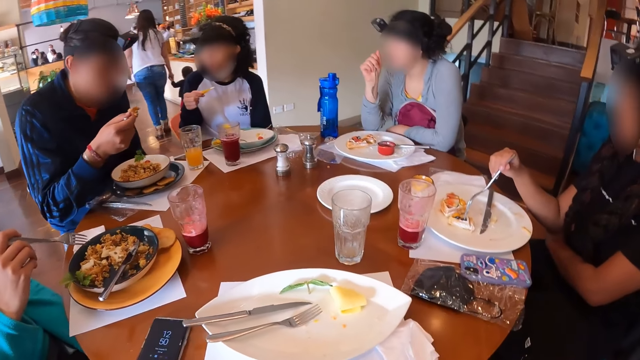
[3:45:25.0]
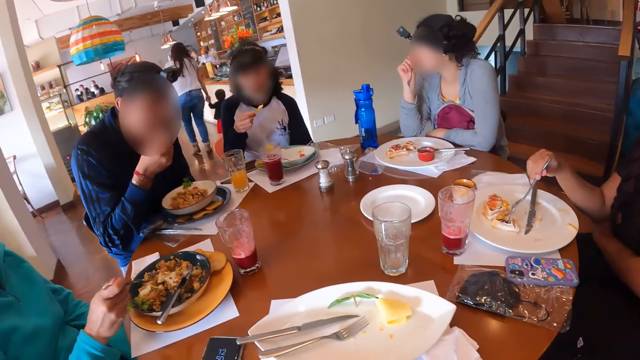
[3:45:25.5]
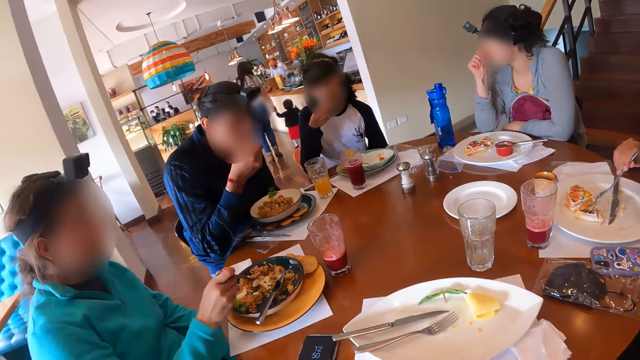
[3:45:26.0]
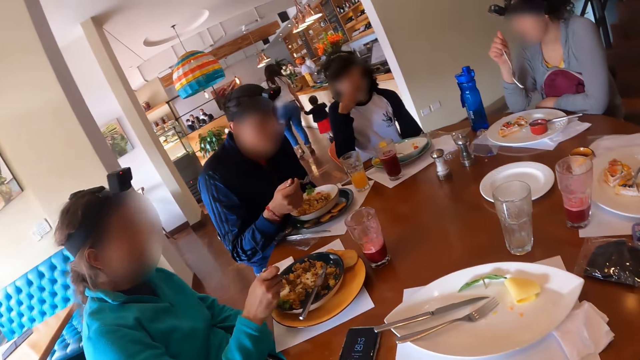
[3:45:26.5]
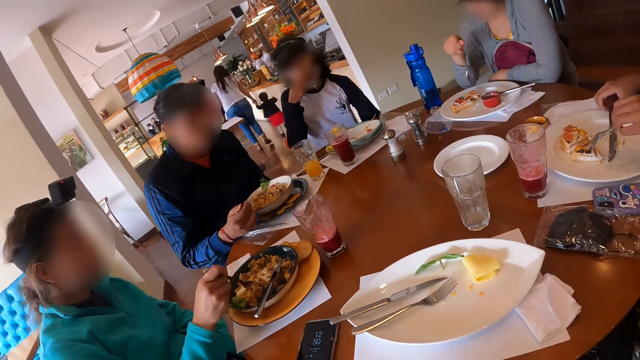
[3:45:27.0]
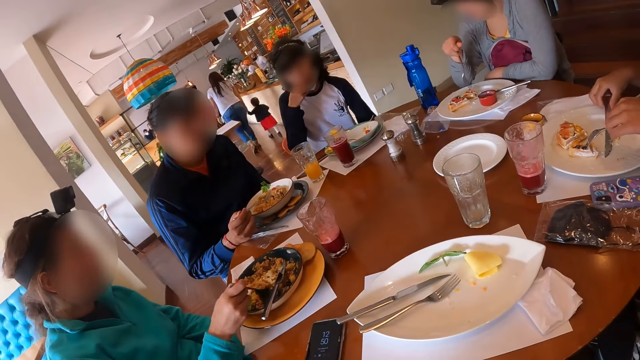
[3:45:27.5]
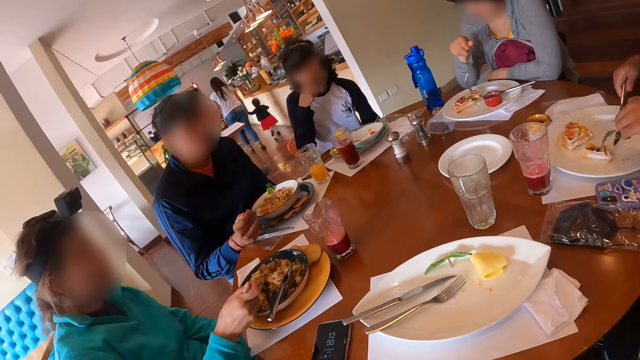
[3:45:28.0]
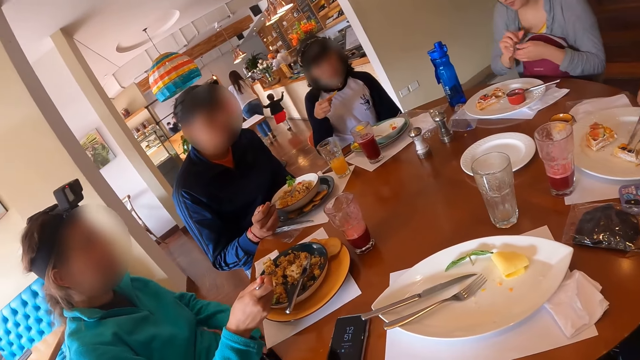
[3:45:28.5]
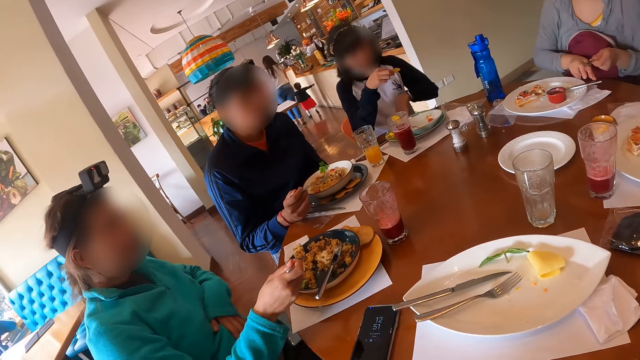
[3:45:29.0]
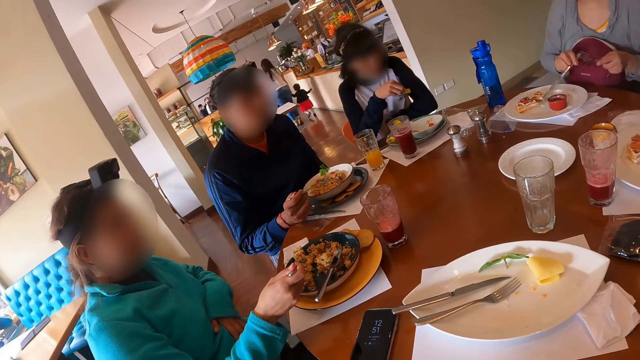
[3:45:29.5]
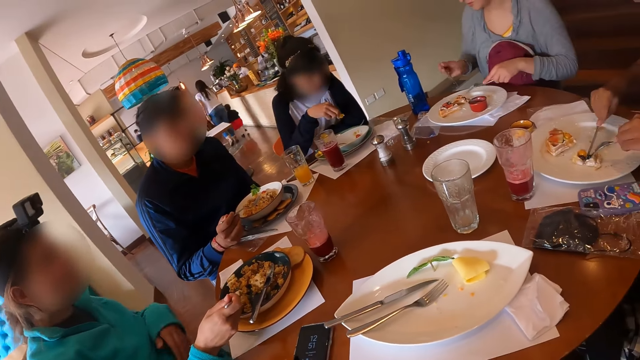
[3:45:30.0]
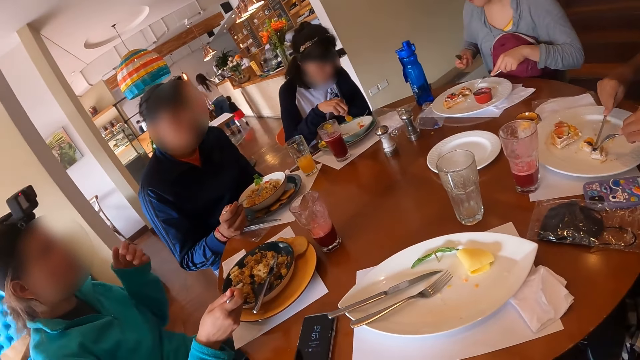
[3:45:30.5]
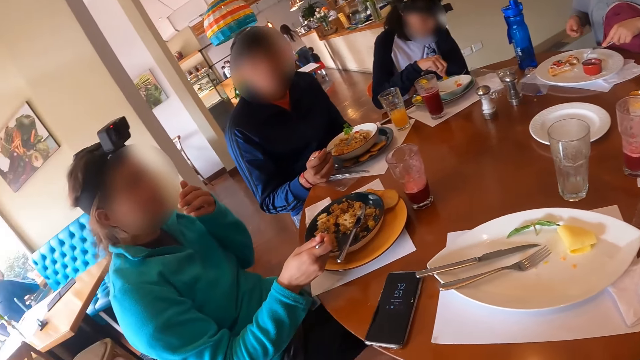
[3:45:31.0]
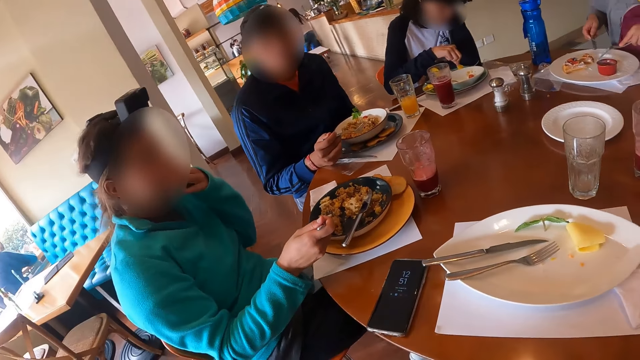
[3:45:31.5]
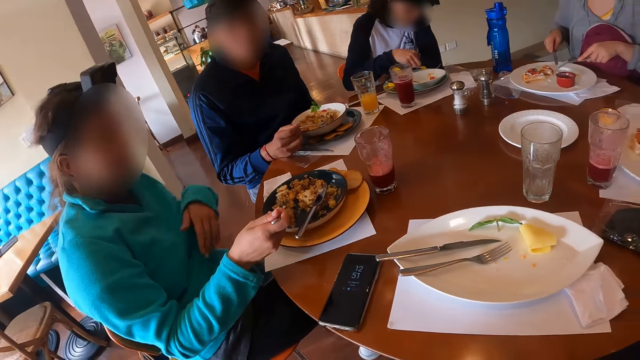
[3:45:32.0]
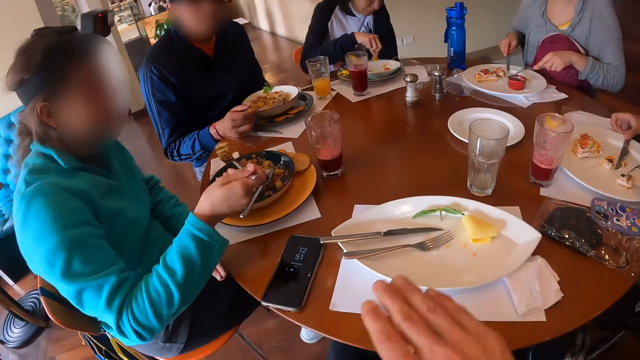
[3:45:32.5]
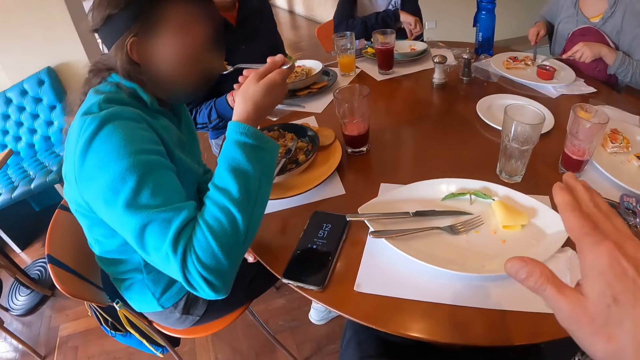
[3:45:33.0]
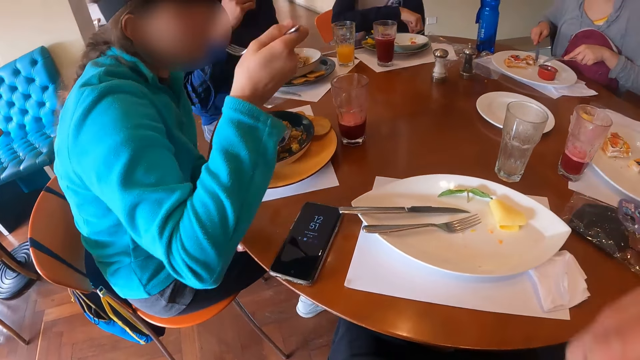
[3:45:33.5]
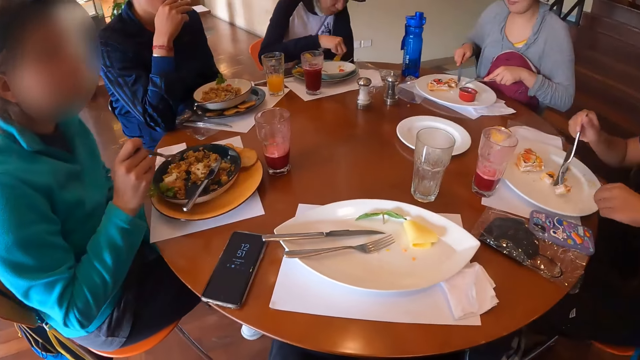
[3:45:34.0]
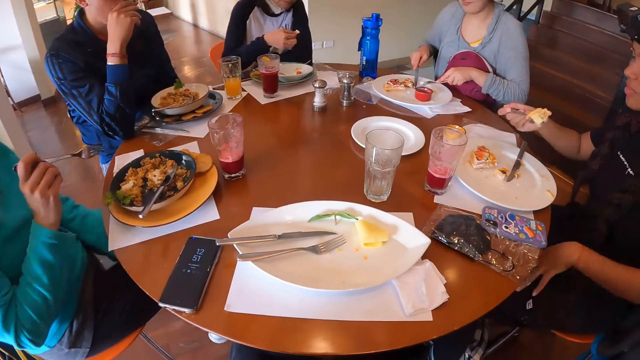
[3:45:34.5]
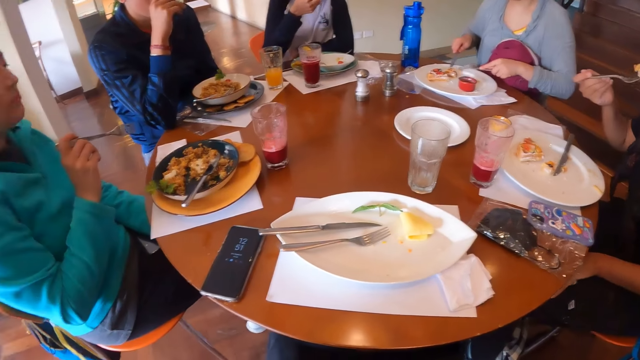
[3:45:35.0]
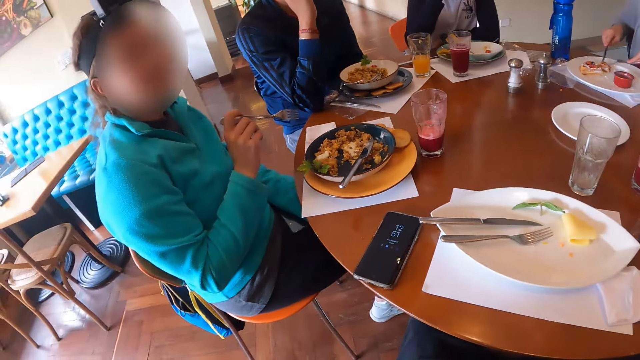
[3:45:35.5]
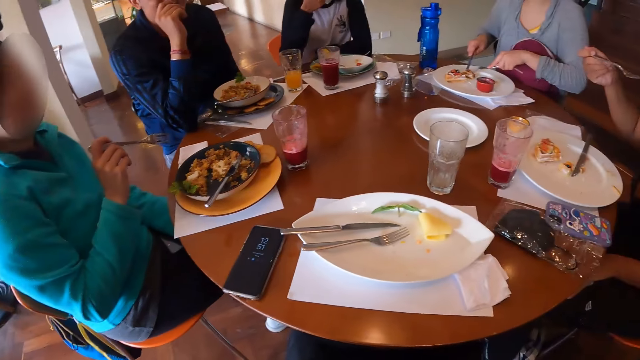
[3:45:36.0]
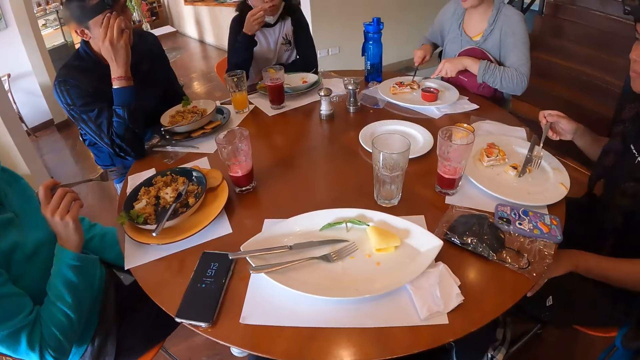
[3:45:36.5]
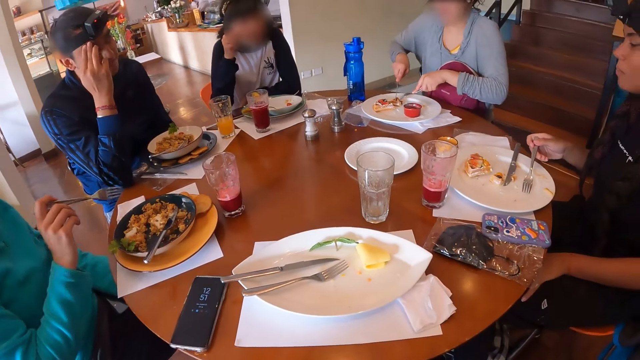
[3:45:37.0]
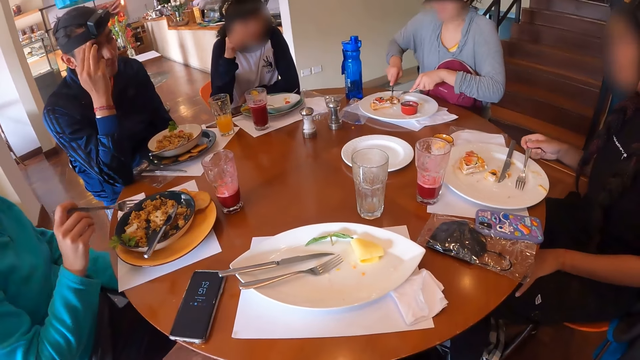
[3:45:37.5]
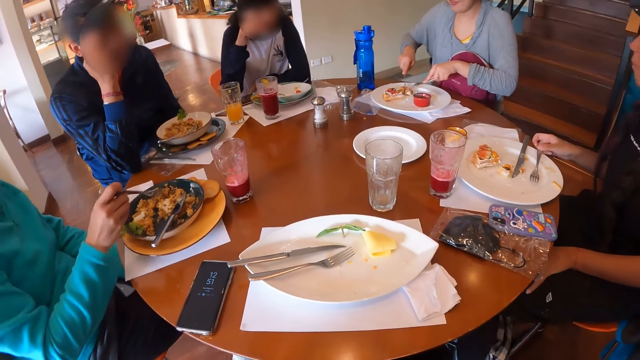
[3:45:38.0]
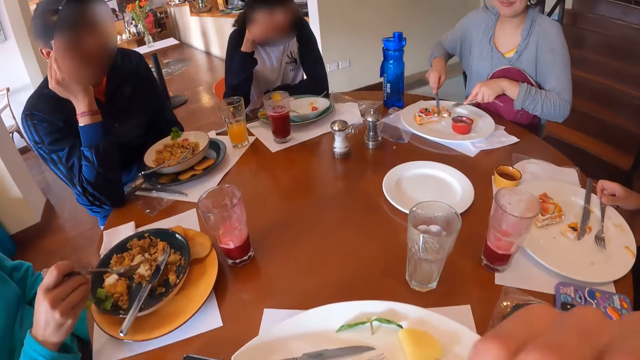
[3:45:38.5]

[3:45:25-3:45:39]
A man eats the pasta with the fork in his right hand. The camera wearer sits on the chair in the restaurant. A woman eats the piece of chip in her right hand. The women sit on the chairs in the restaurant. Another woman picks the fork from the plate on the table with her right hand. A third woman scoops pasta with the fork in her right hand from the plate on the table. The second woman cuts a cake in the plate with the fork and knife in her hands. A fourth woman passes the fork in her right hand to her left hand. The third woman raises her left hand. The first woman dips the piece of chip in her right hand into the plate on the table. The third woman rubs her mouth with her left hand. The second woman drops the knife in her right hand in the plate on the table. The man dips the fork in his right hand in the plate on the table. The third woman eats the pasta with the fork in her right hand. The man touches his face with his right hand. The second woman passes the fork in her left hand to her right hand. The camera wearer sits on the chair in the restaurant. The second woman takes the cake from the plate on the table with the fork in her right hand. The first woman eats the piece of chip in her right hand. The second woman eats the cake on the fork in her right hand. The fourth woman cuts the cake in the plate with the fork and knife in her hands. The second woman drops the fork in her right hand in the plate on the table. The women sit on the chairs in the restaurant. The man sits on the chair in the restaurant.

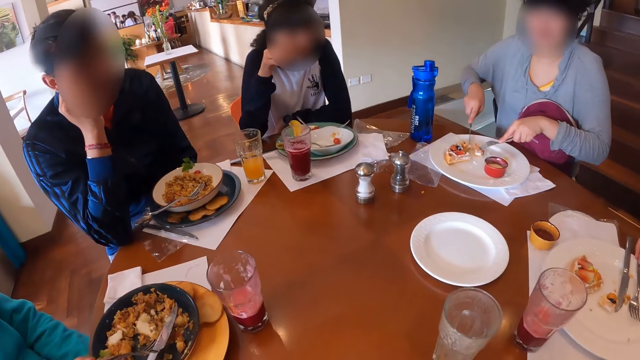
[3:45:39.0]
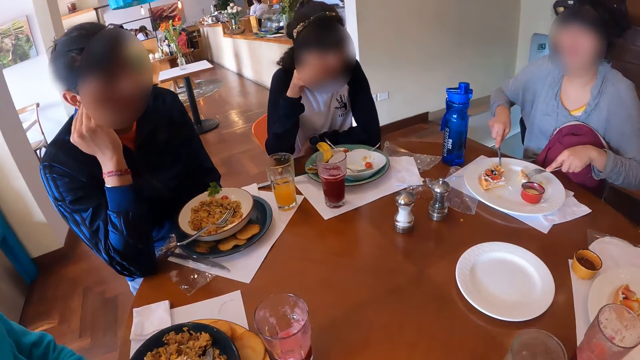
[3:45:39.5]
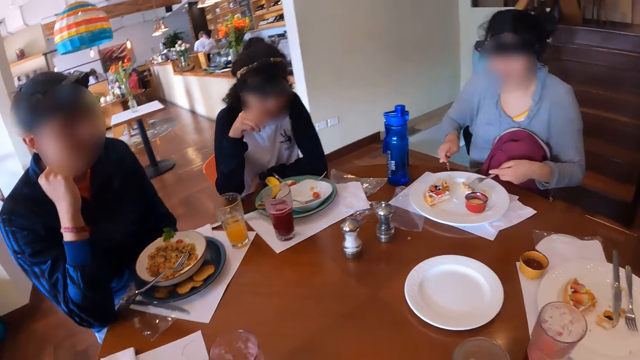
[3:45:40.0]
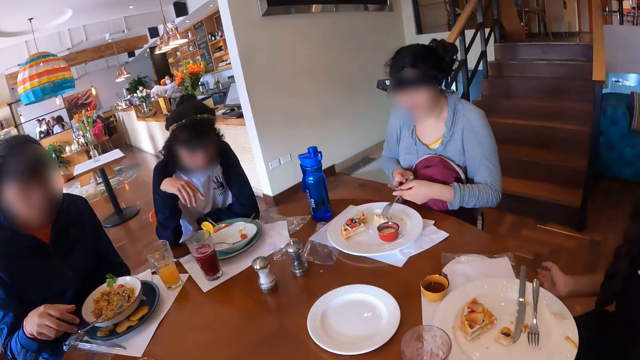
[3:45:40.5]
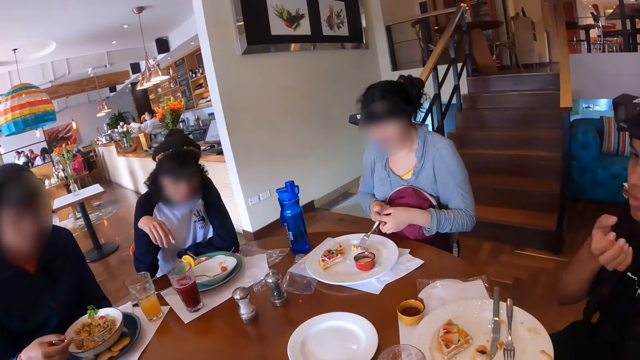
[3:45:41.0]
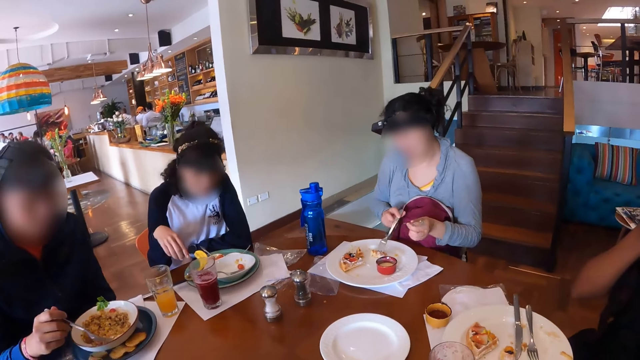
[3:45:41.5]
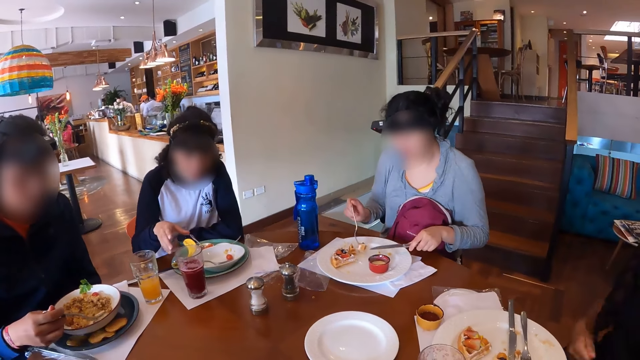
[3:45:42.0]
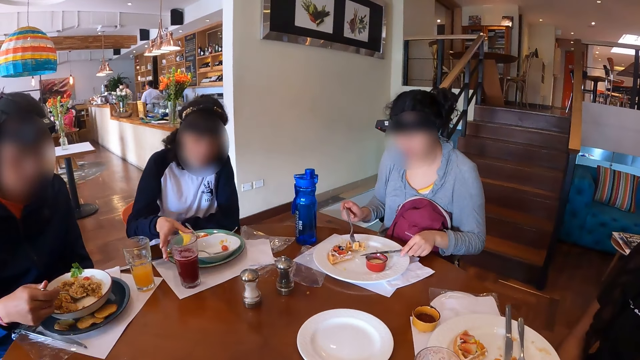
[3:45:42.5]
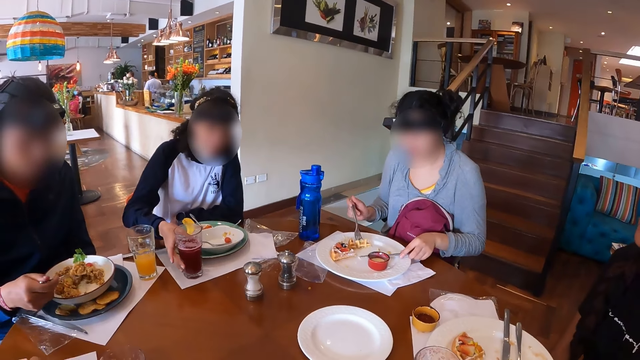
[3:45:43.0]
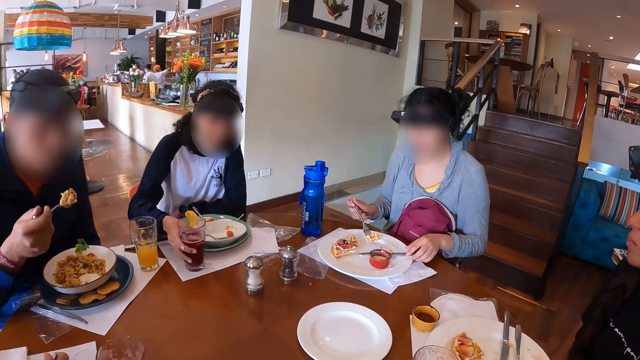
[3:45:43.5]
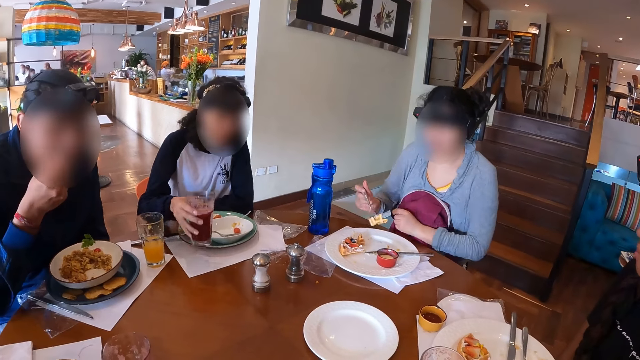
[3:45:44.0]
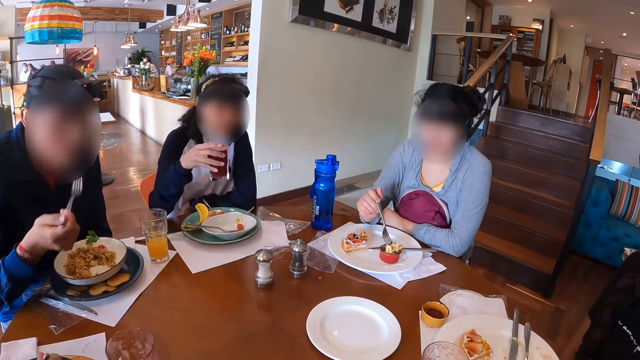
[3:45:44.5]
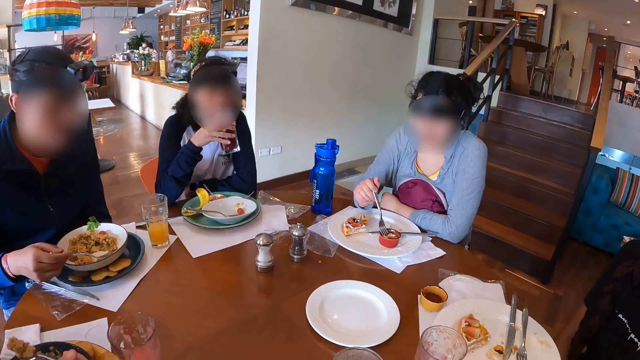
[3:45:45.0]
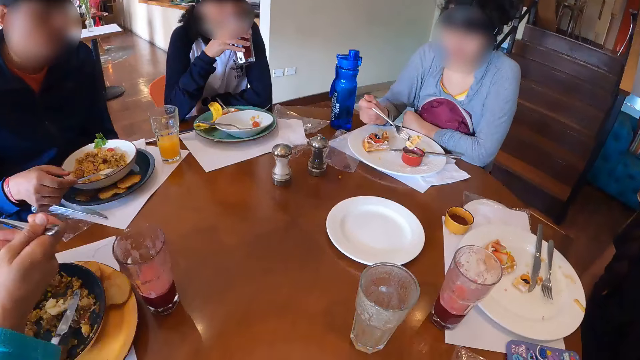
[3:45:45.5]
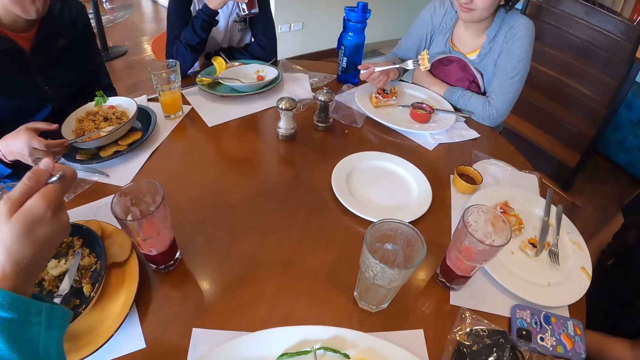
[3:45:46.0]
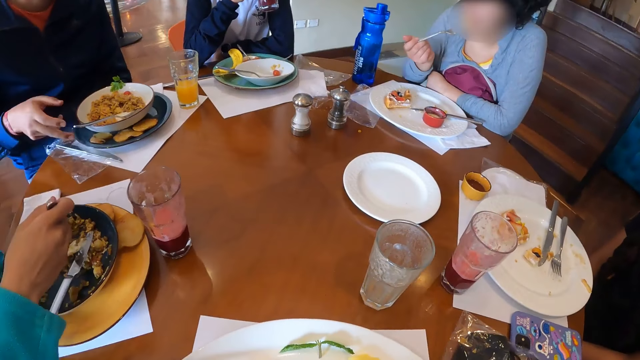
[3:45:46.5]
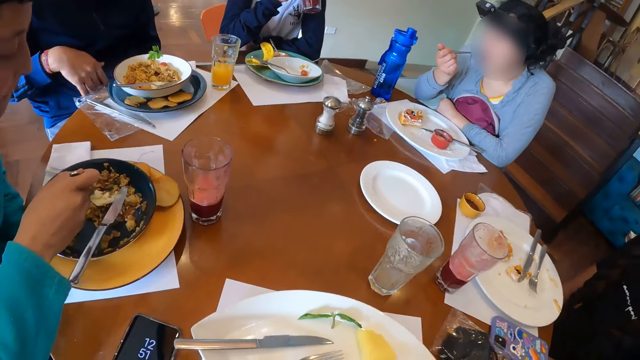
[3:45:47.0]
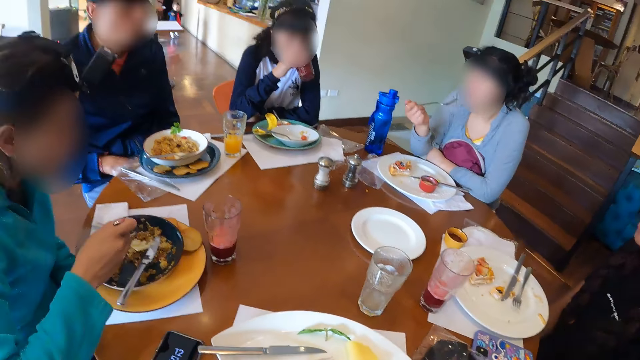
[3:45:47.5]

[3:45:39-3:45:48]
A woman passes the fork in her left hand to her right hand and passes the knife in her right hand to her left hand. A man picks the fork in the plate on the table with his right hand. He scoops the pasta from the plate with the fork in his right hand. Another woman picks a glass of juice from the table with her right hand. The first woman drops the knife in her left hand on the plate on the table. The man eats the pasta with the fork in his right hand. The first woman dips the cake on the fork in her right hand into the red plate on the table. The second woman drinks from the glass of juice in her right hand. The man drops the fork in his right hand in the plate of sauce on the table. A third woman eats the pasta with the fork in her right hand. The first woman removes the cake on the fork in her right hand from the red plate on the table and eats the cake on the fork in her right hand.
